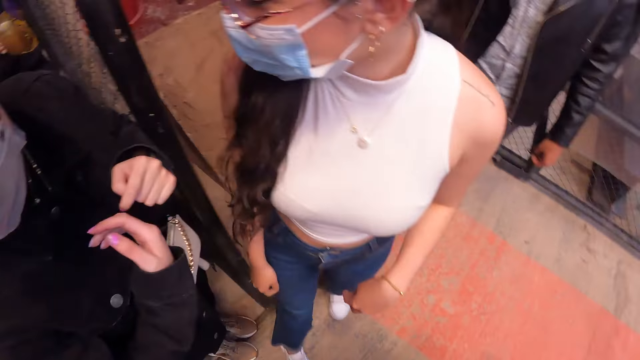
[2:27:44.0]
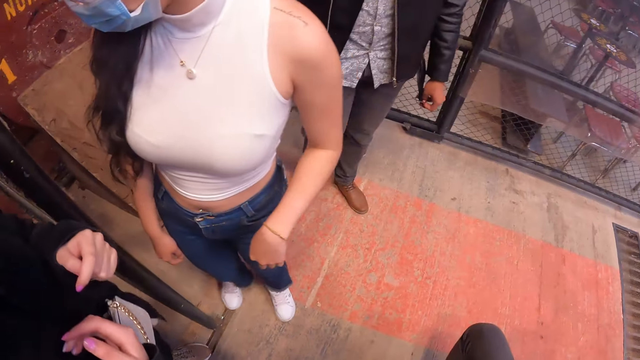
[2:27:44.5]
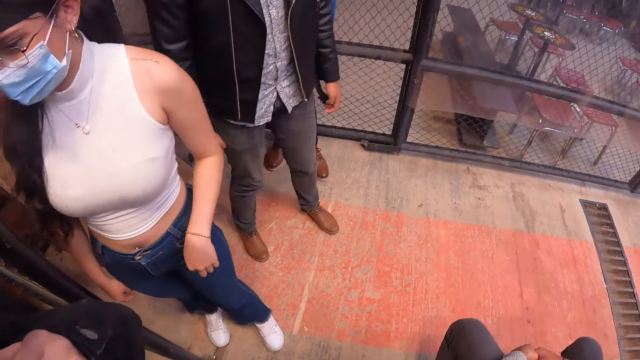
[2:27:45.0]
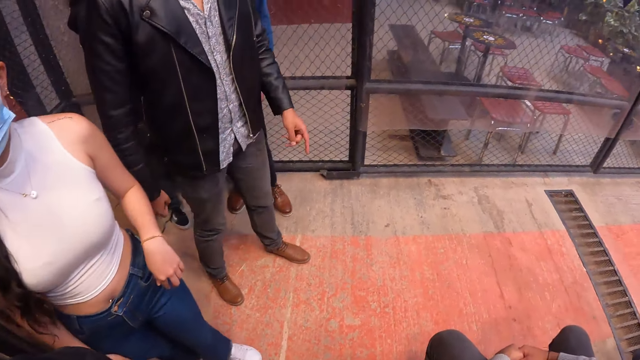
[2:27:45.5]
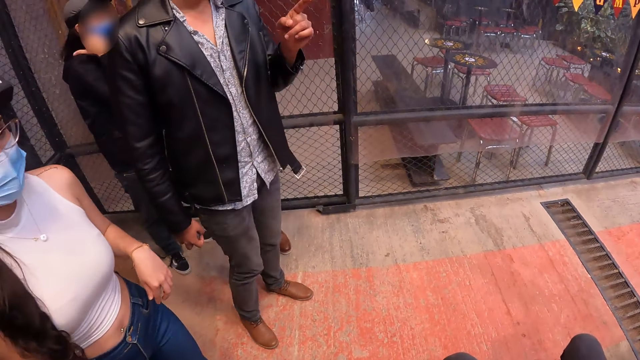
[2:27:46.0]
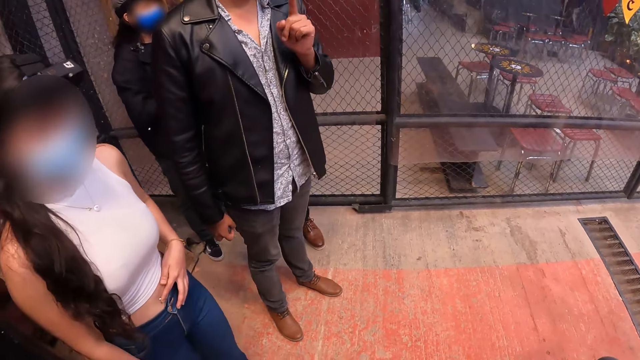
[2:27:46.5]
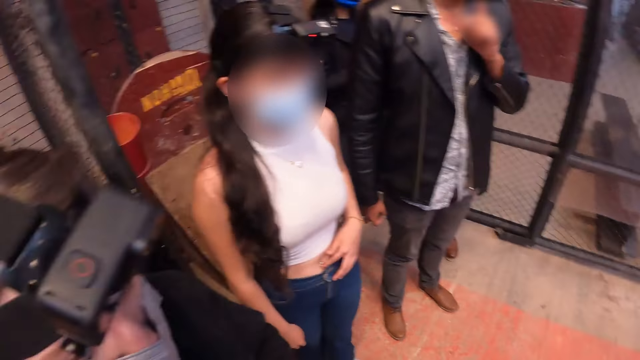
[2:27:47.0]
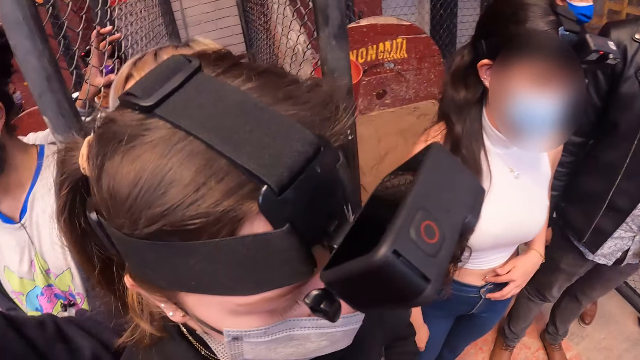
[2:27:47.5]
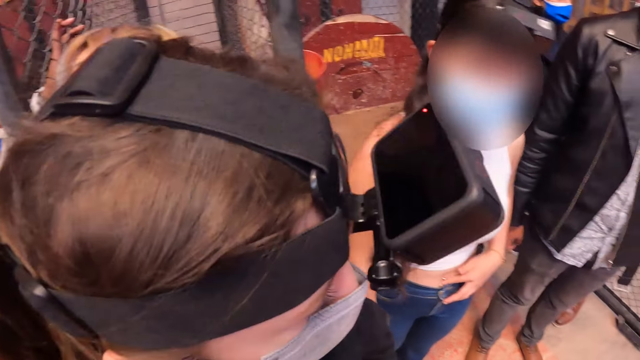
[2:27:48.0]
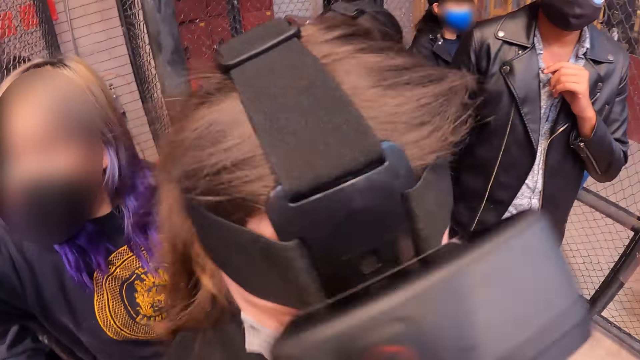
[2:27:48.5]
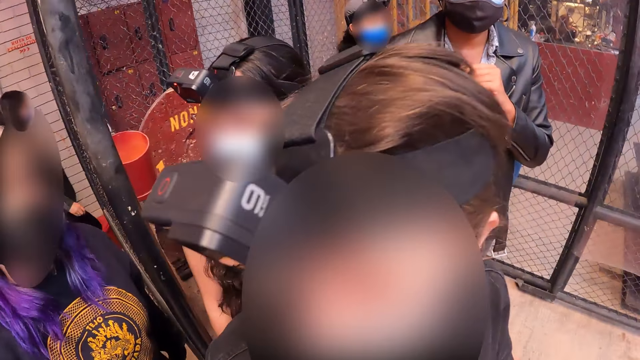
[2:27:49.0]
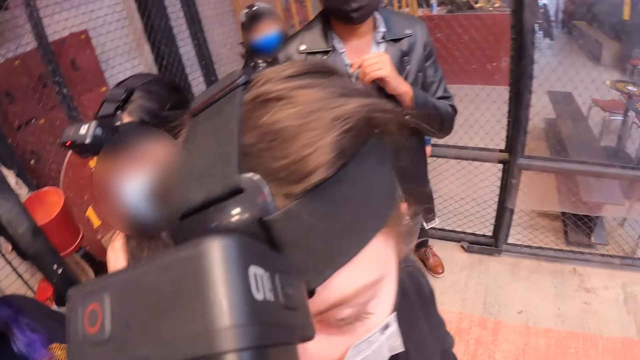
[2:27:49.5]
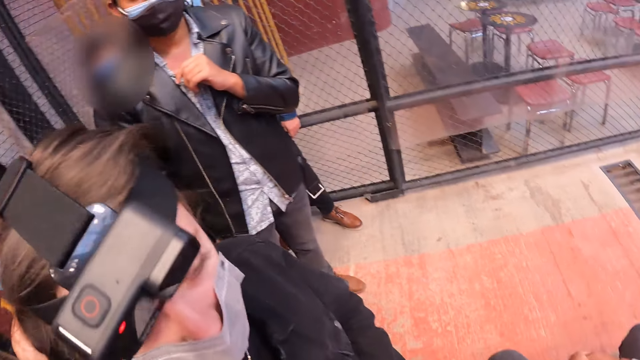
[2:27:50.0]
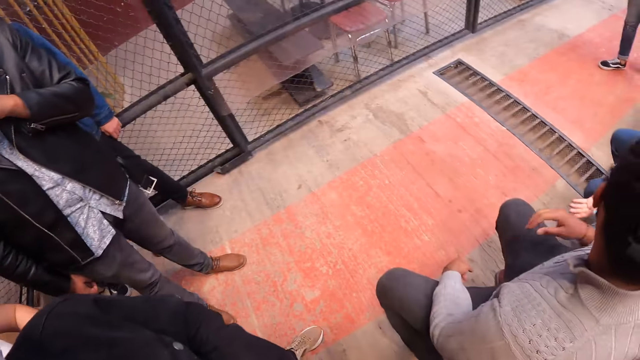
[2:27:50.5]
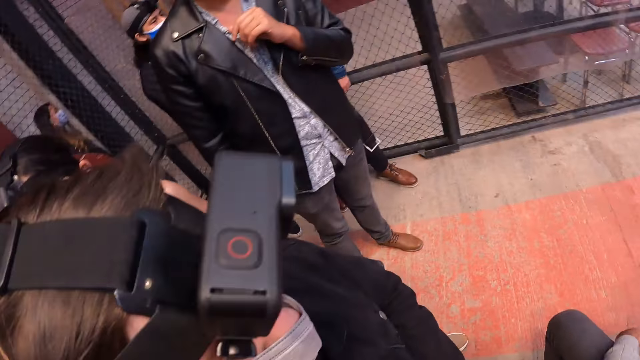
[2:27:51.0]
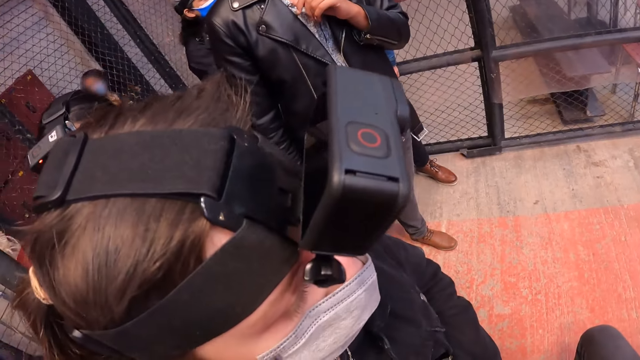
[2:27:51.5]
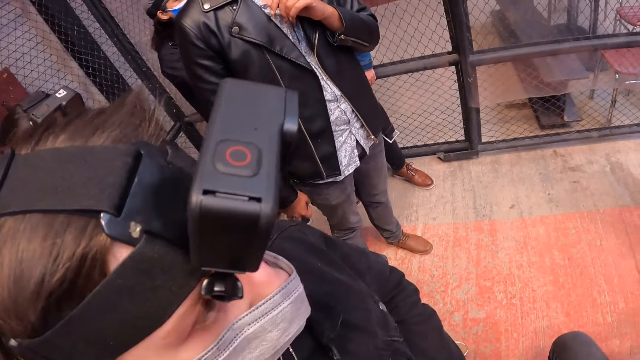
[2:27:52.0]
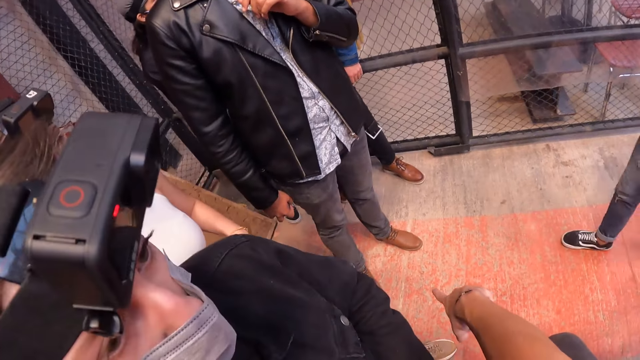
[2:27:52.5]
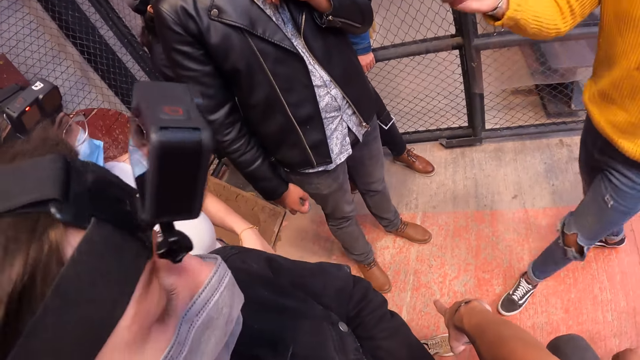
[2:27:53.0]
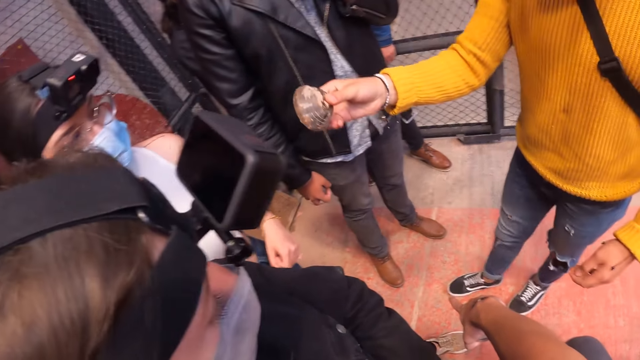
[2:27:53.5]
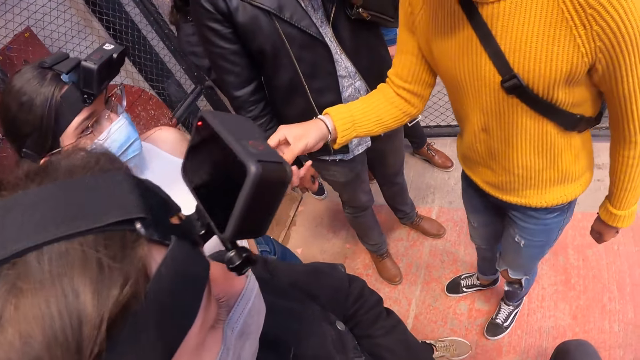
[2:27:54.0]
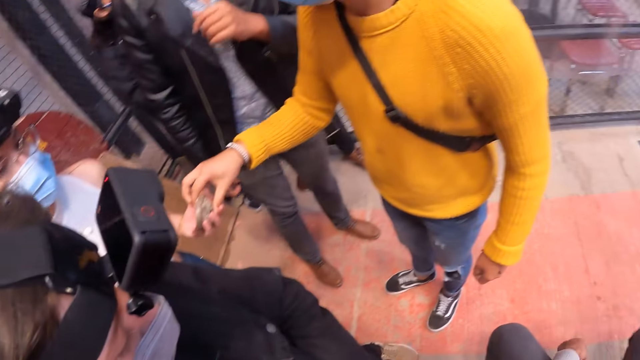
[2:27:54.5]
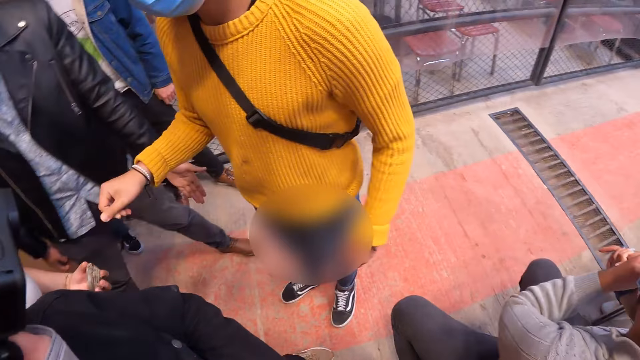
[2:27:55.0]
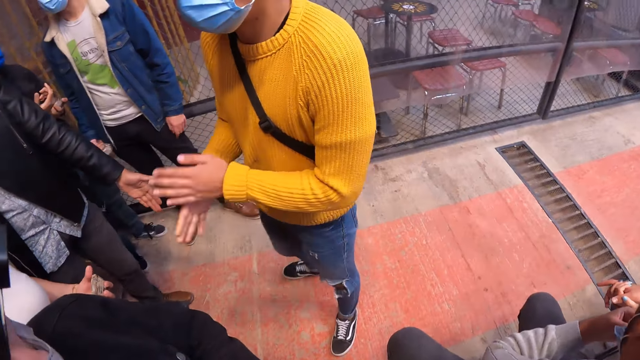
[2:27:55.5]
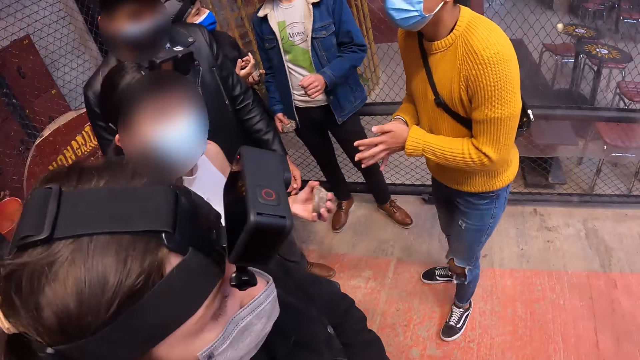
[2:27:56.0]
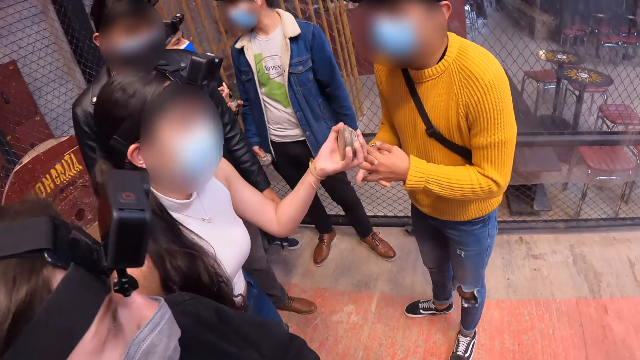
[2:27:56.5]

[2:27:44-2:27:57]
The camera wearer points at a line on the floor with his right hand. A man gives a woman a metal disk with his right hand. The man rubs his palms together.

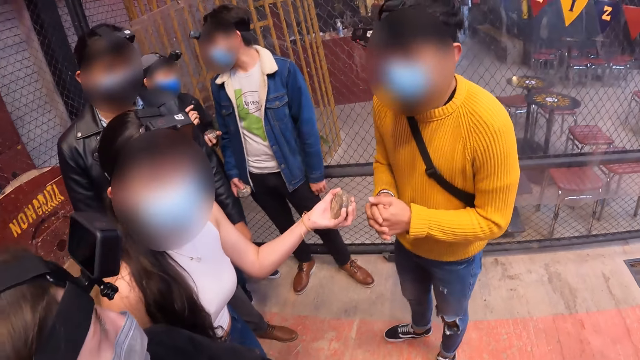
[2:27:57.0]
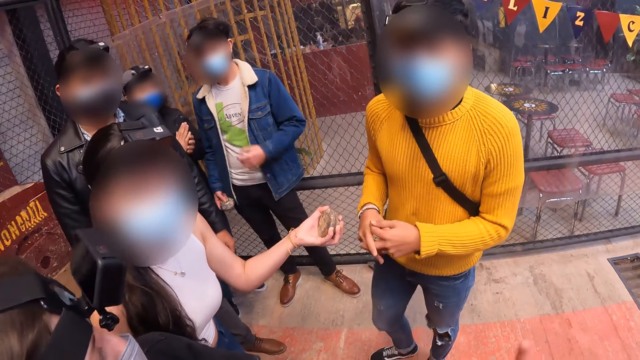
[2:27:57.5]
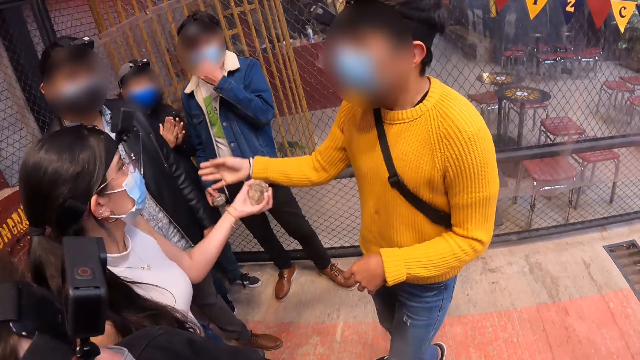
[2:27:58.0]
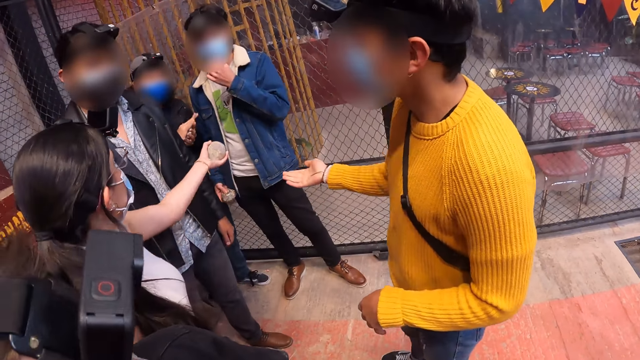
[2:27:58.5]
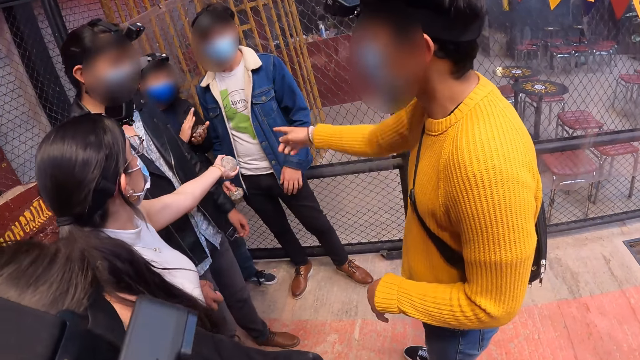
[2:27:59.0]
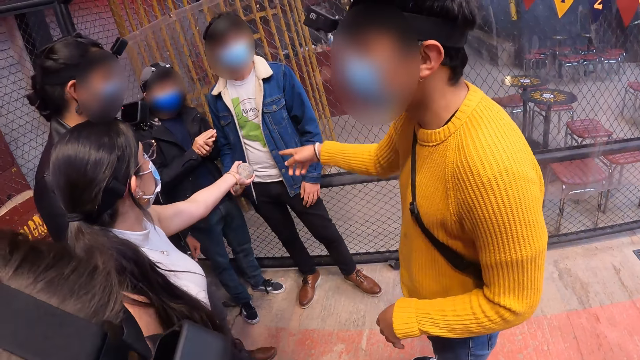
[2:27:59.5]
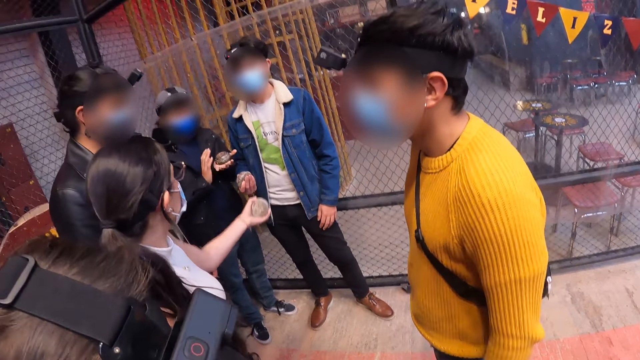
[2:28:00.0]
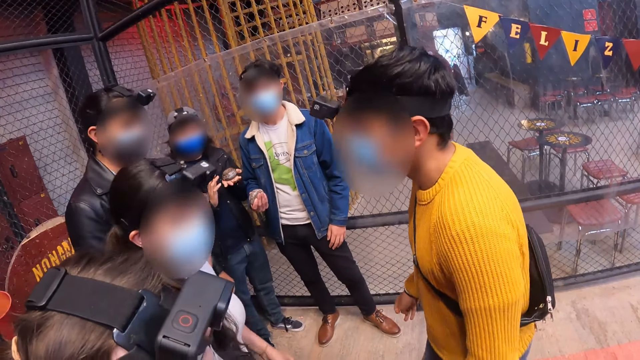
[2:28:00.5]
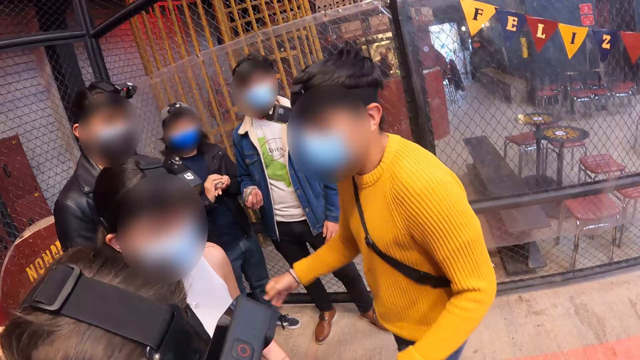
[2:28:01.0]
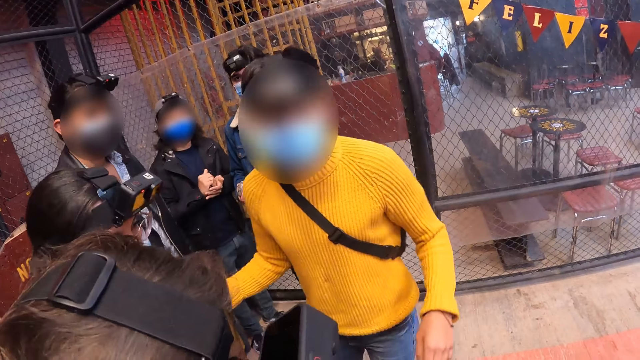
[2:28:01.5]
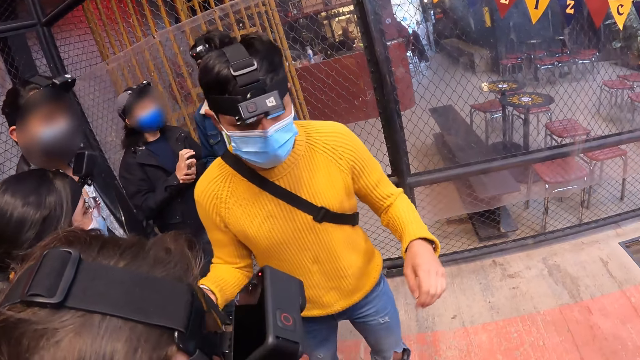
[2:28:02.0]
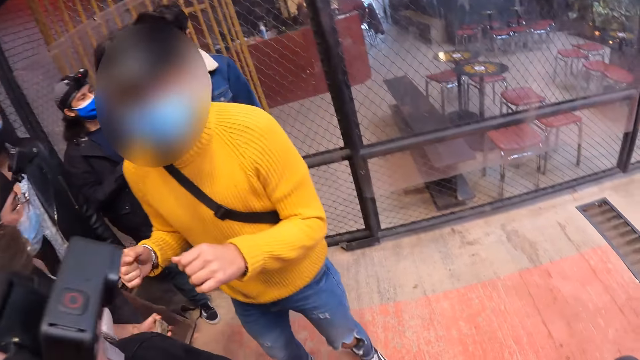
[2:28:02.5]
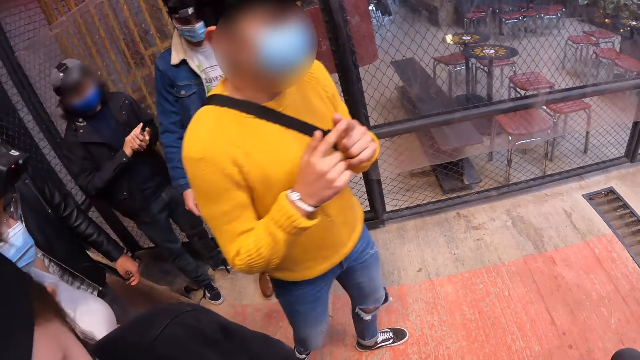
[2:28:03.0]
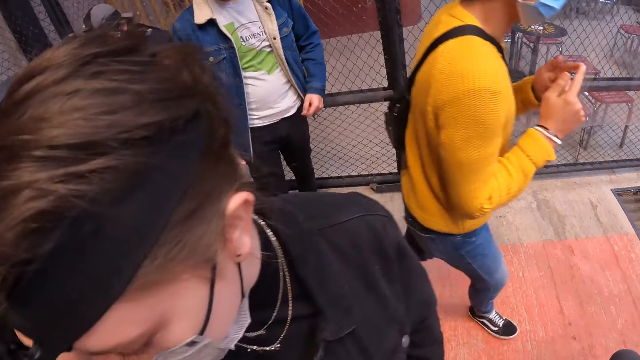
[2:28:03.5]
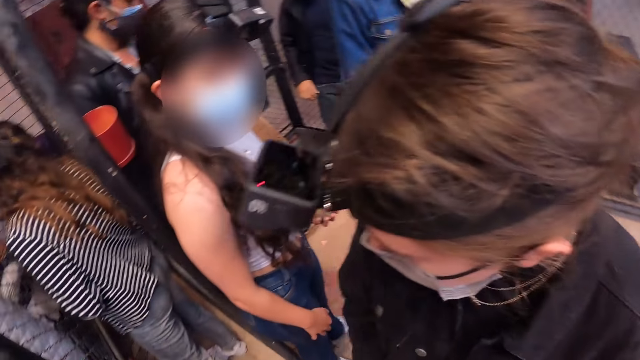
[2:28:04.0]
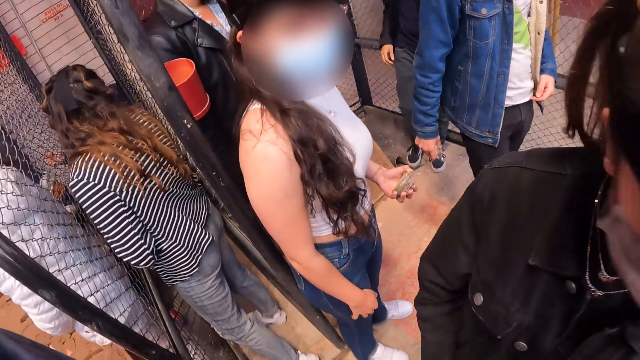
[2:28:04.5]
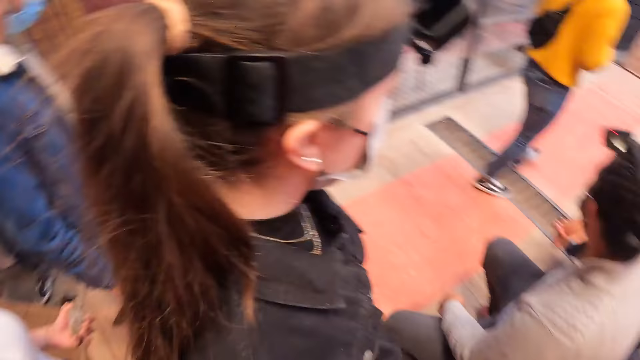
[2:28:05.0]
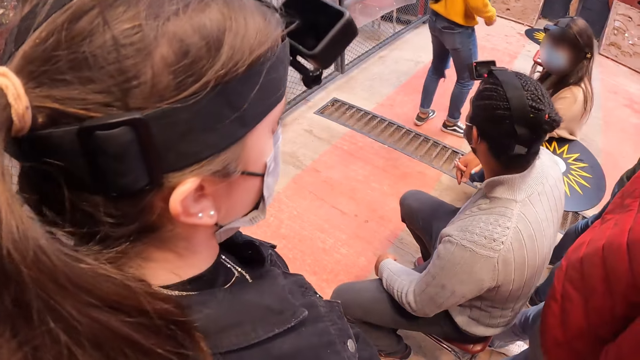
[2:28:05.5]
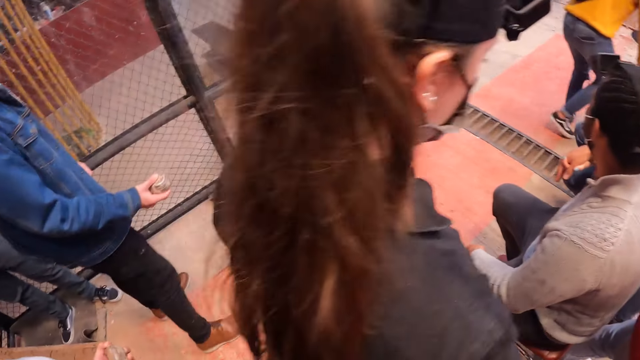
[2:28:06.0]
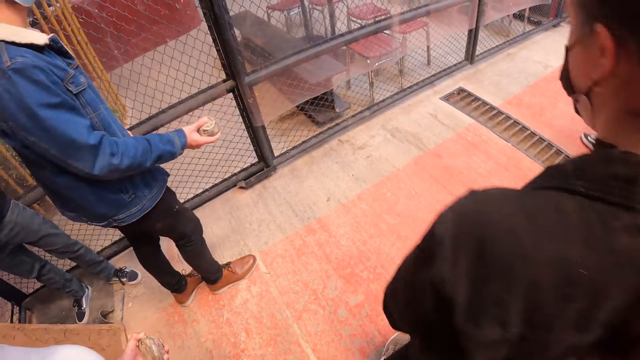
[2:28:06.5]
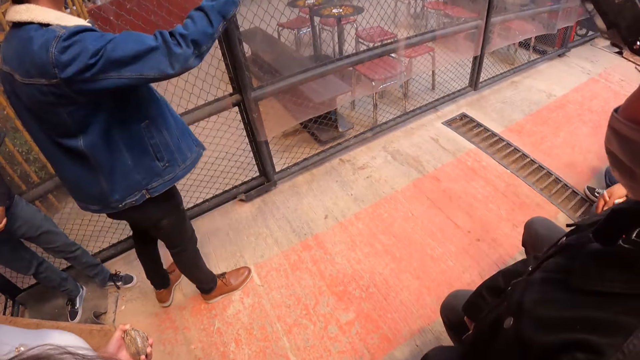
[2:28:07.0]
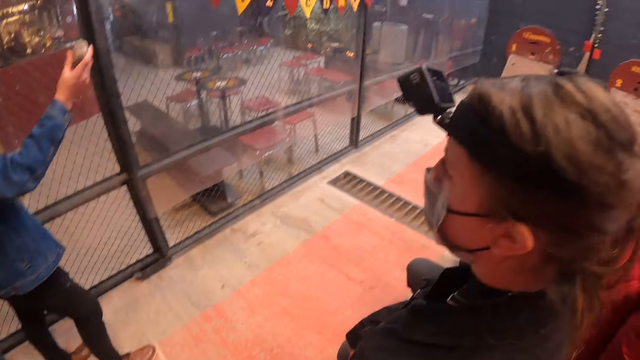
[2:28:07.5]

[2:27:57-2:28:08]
A man taps a metal disk in his left hand with his right hand. A woman stretches her left hand to another man. A third man points at the first man. The third man touches the left arm of the woman with his right hand.
